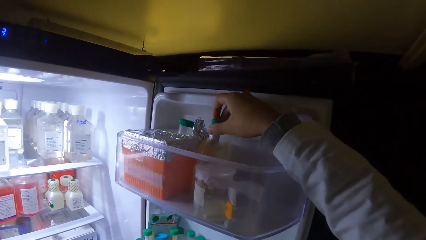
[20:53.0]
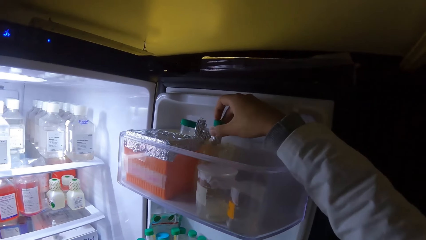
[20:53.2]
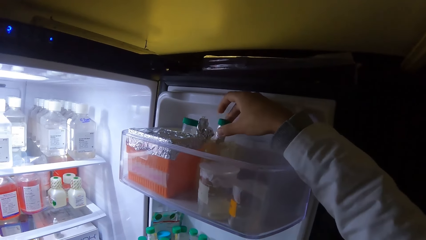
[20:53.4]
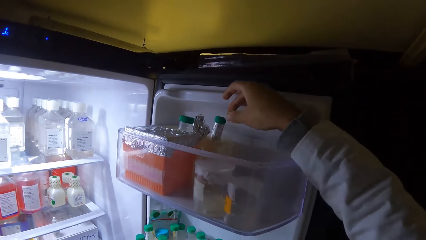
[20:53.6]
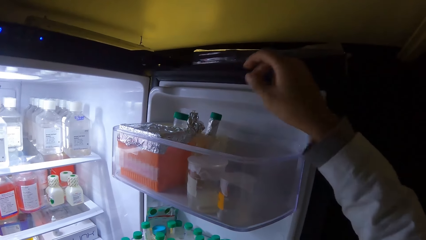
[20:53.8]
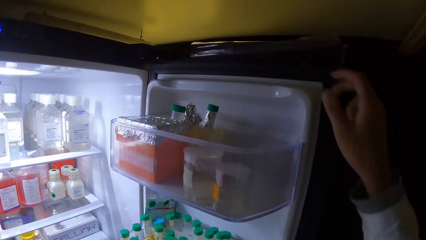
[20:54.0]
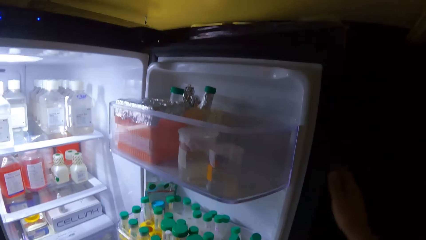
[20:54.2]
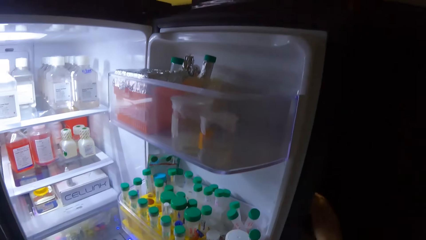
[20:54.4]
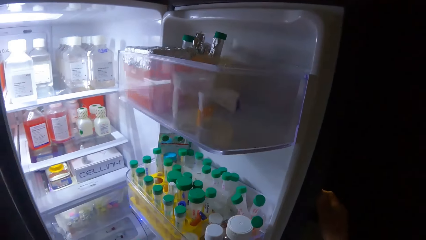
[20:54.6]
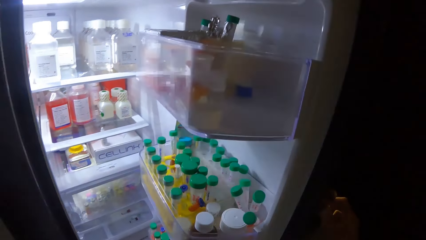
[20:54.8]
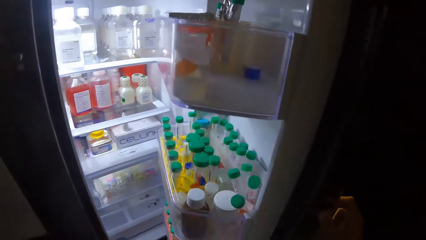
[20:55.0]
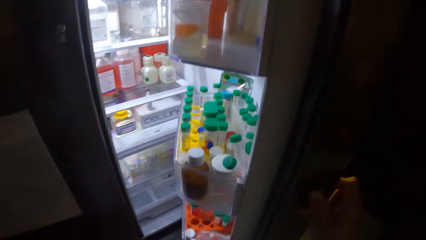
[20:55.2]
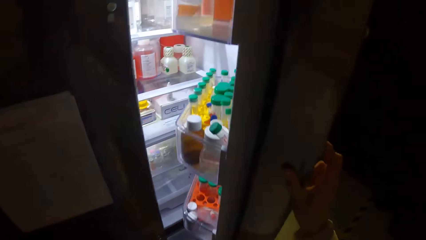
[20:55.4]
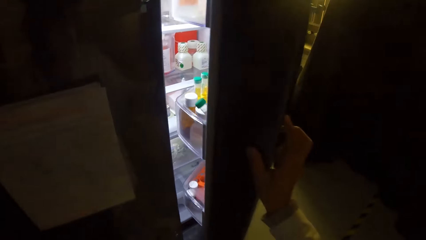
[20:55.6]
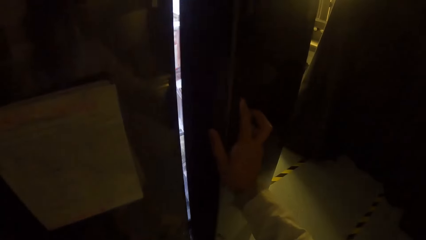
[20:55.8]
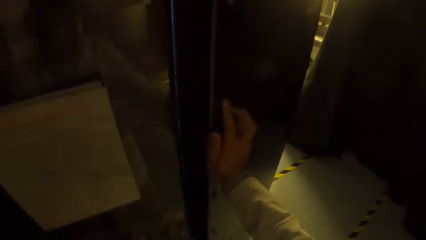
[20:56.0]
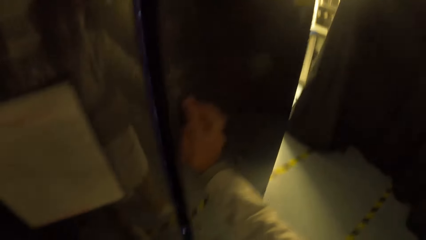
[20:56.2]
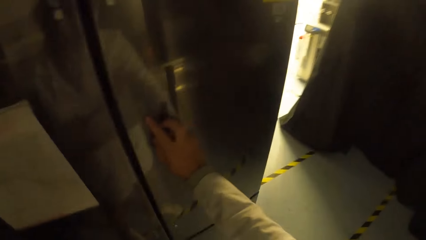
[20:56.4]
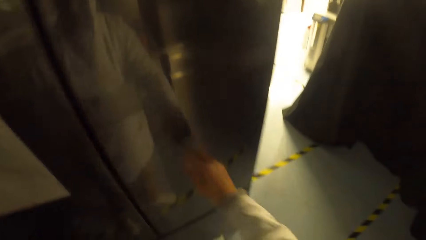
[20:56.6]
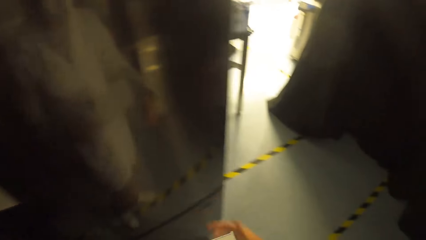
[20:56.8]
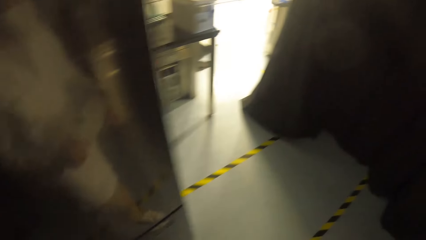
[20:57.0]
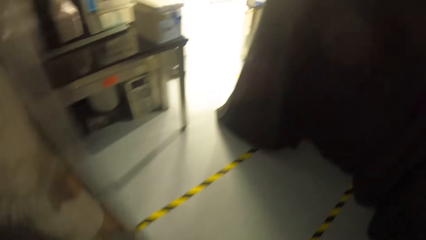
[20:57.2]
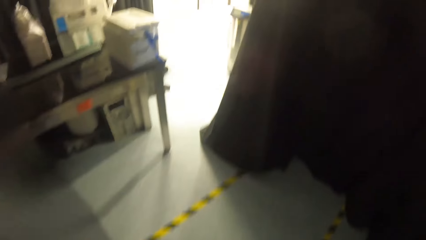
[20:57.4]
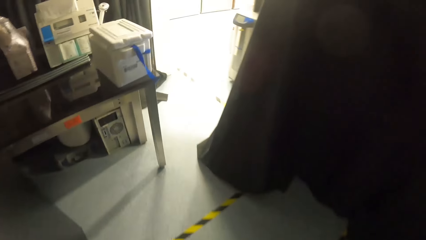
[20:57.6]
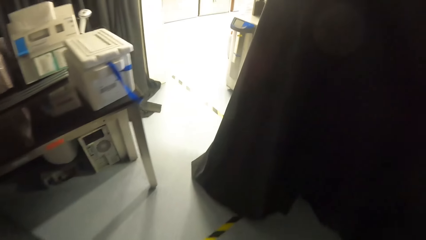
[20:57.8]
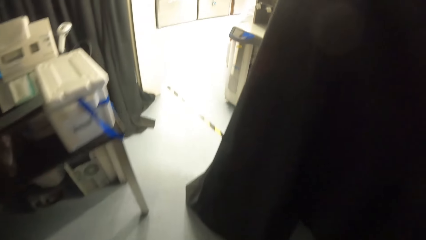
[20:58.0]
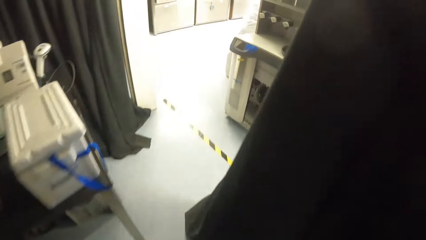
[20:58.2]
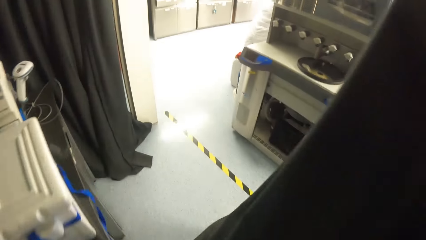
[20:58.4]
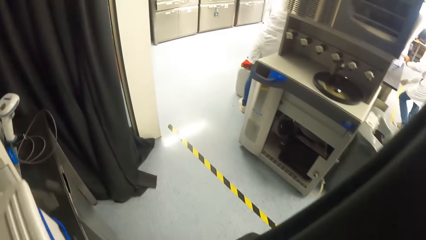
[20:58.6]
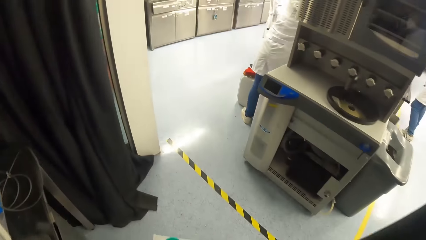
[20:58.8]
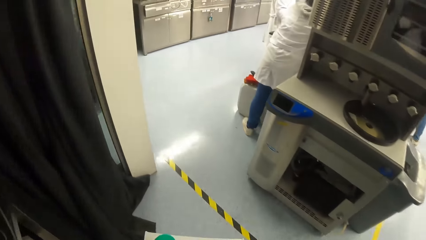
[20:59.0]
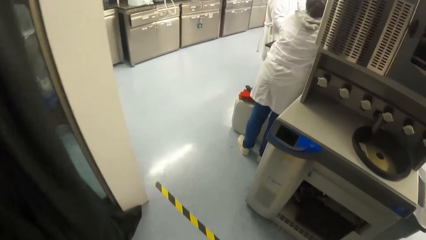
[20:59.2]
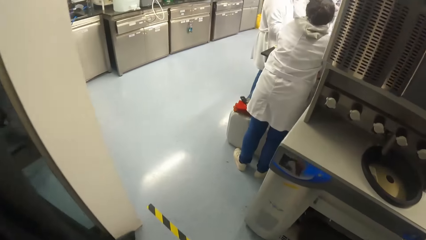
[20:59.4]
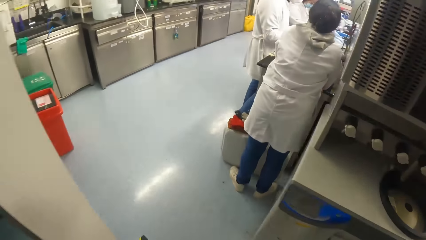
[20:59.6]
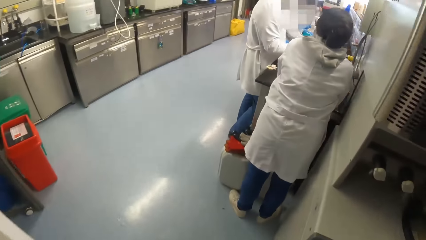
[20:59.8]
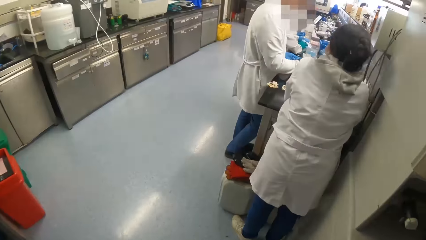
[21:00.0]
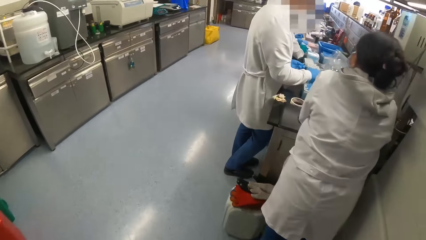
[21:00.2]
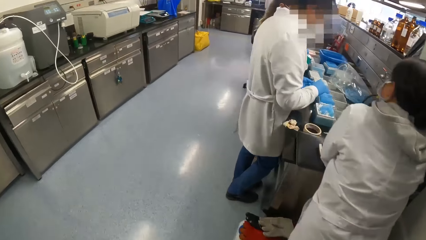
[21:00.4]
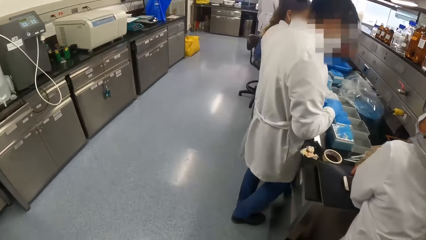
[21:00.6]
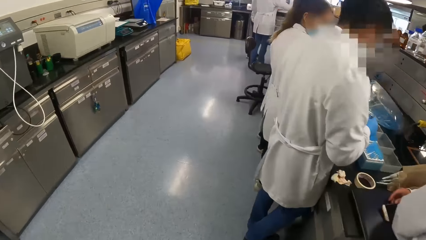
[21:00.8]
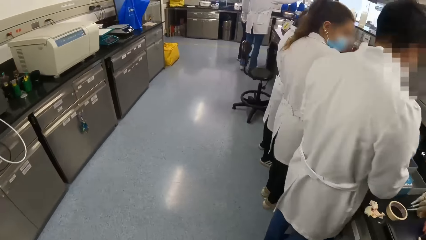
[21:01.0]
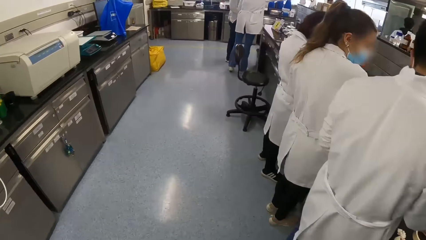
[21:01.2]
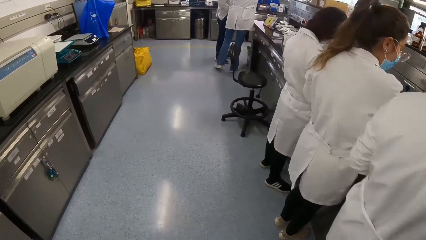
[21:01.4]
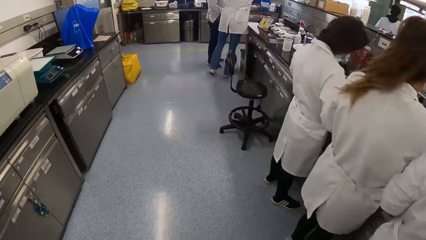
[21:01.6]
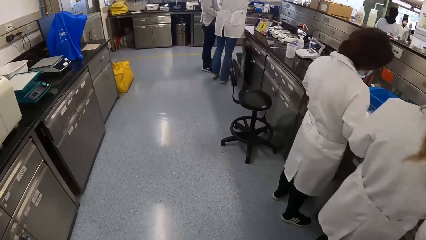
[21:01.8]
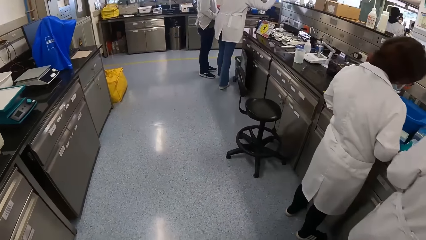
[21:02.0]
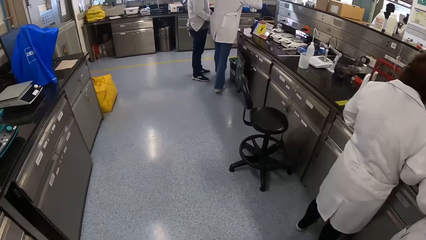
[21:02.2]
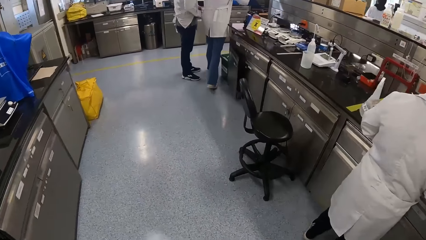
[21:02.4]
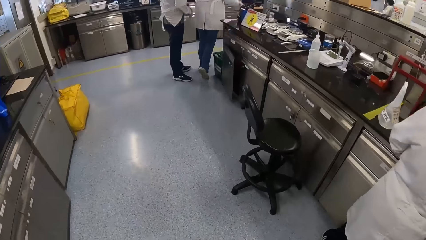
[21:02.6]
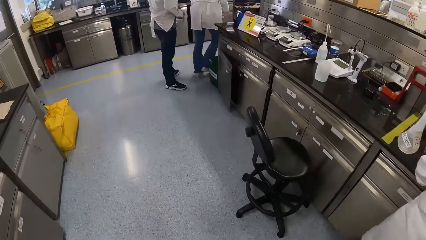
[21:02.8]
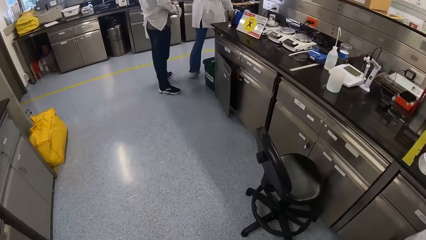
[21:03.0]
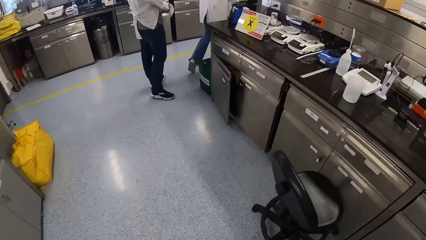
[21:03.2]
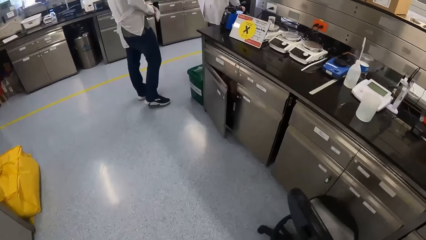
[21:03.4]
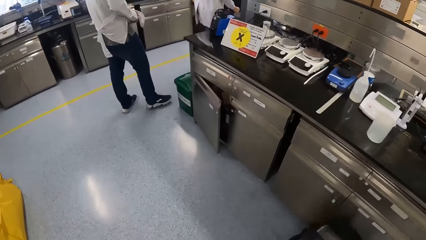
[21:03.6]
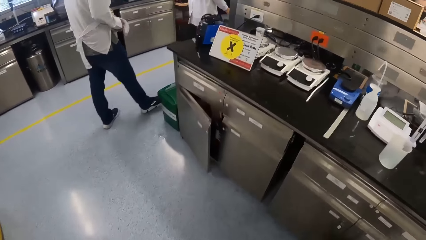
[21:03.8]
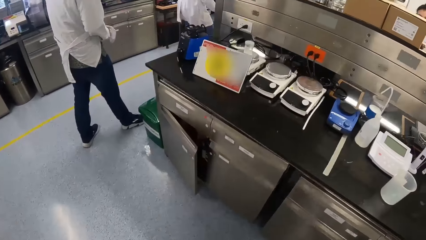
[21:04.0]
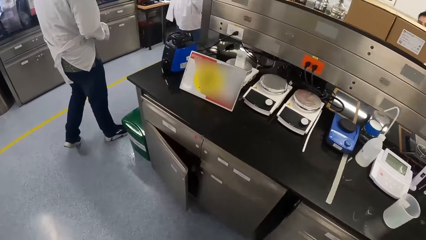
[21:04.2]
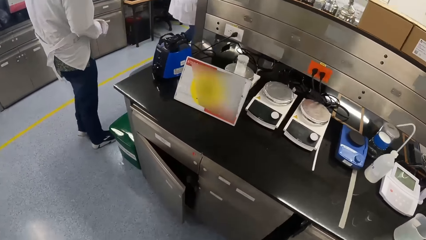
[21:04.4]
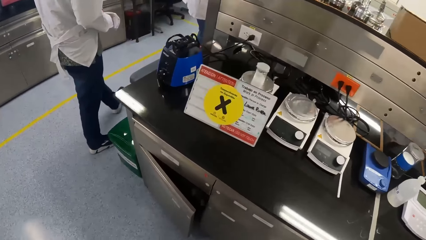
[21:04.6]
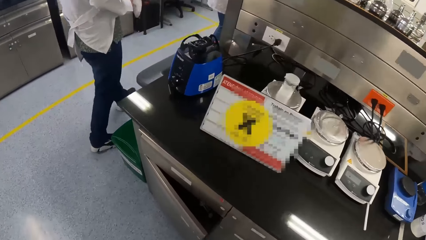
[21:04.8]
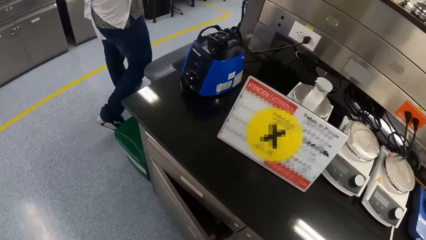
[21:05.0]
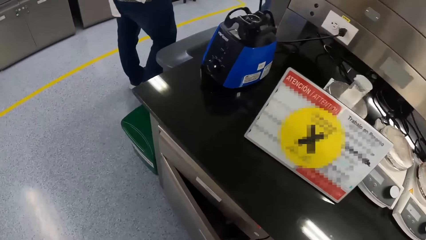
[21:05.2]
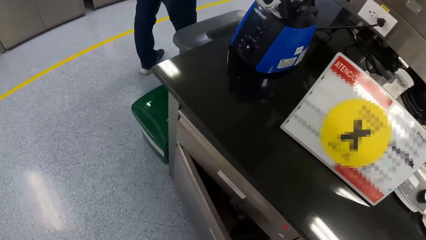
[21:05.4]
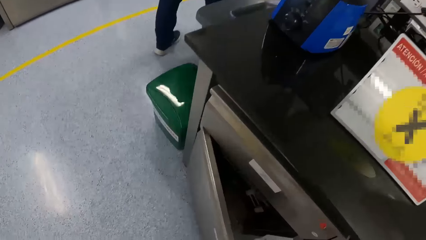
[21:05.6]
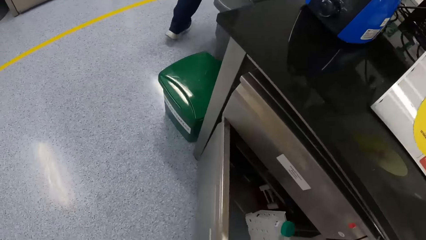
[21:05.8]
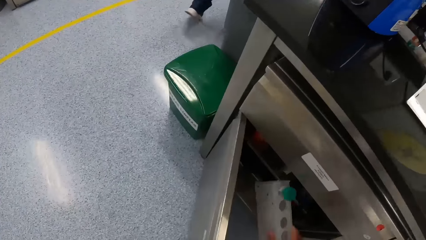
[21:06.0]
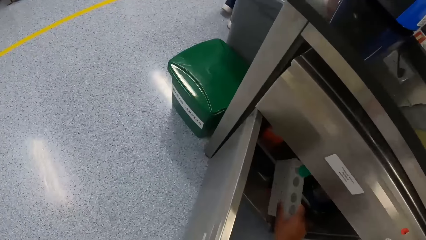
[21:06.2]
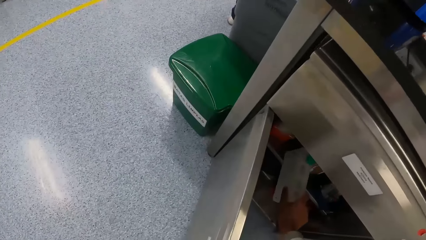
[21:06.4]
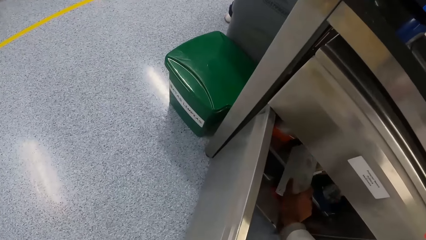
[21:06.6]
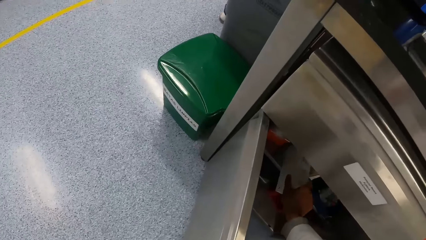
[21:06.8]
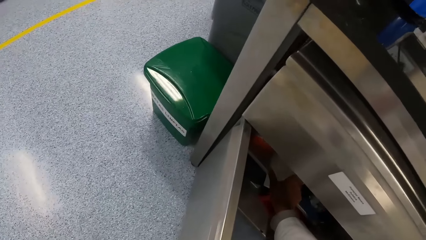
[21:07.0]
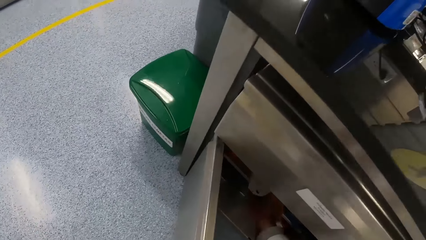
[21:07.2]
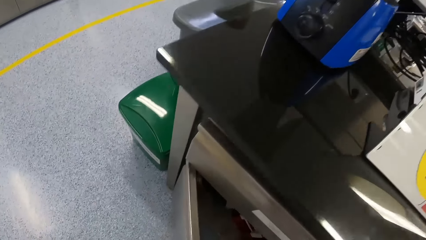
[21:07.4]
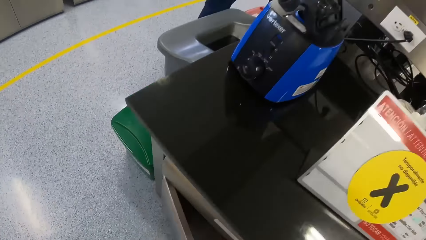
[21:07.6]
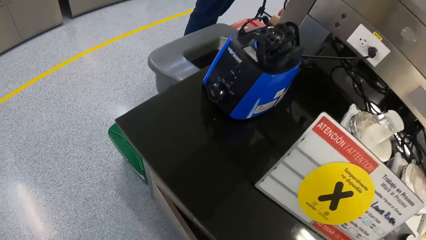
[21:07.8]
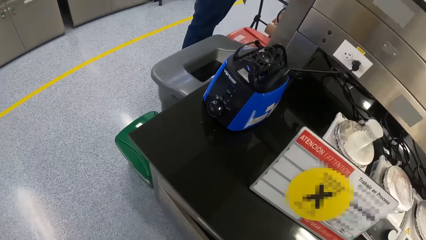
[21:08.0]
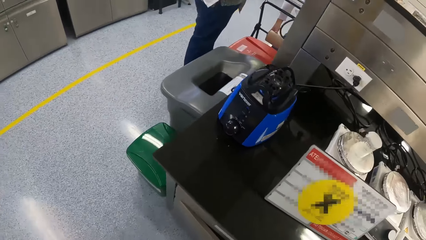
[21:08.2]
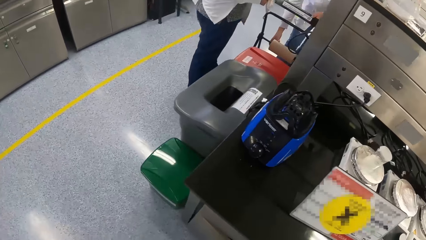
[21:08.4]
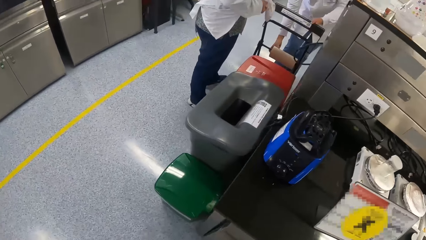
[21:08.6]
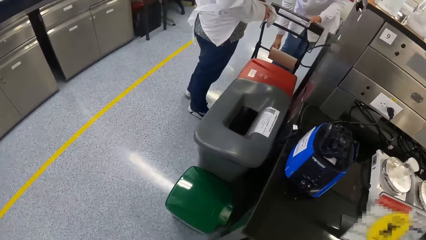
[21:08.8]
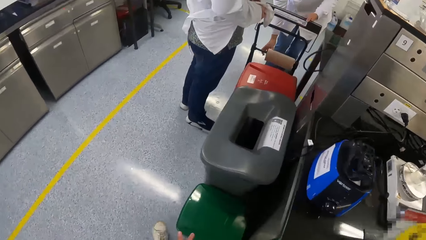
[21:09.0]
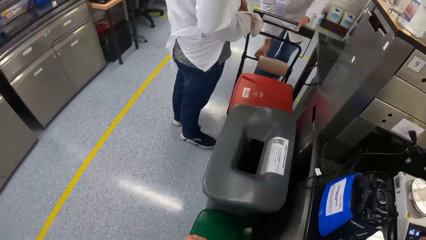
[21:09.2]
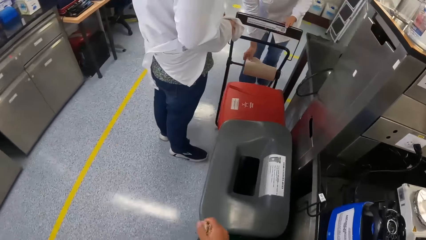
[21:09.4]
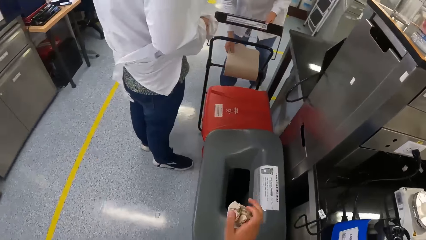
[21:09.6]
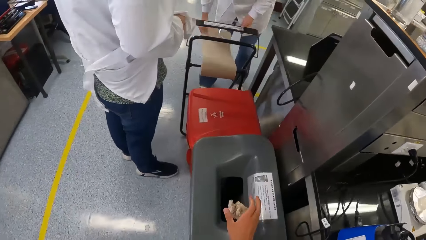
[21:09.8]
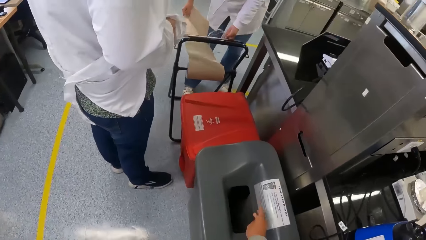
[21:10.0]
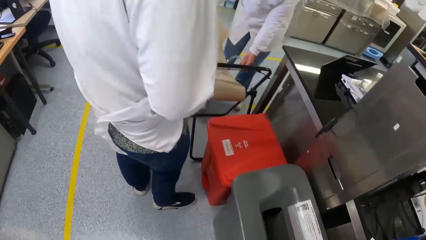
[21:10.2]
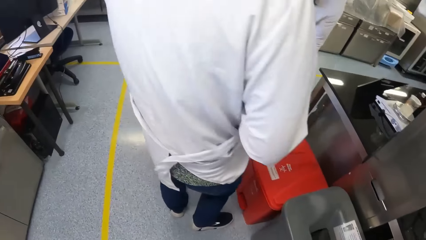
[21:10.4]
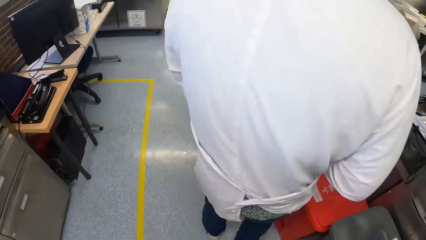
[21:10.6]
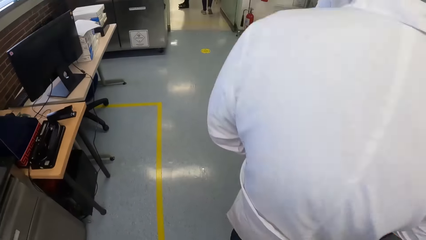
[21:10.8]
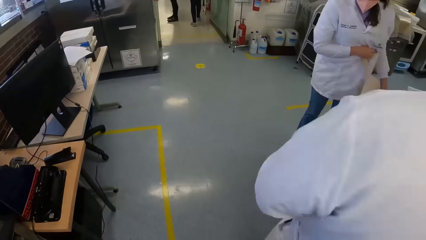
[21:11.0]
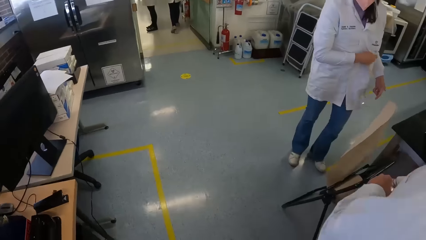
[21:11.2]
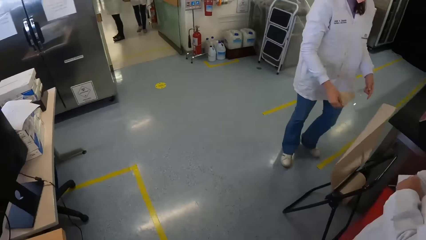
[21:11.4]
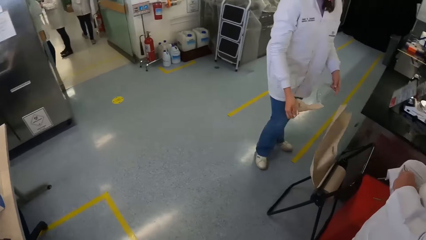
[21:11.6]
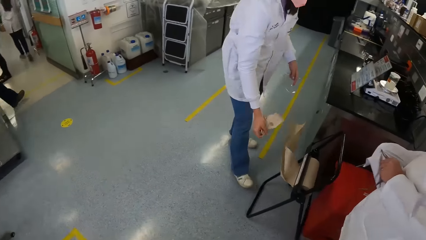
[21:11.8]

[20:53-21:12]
The camera wearer drops the test tube in the fridge with her right hand. She closes the fridge with her right hand. She walks out of the laboratory and walks into the laboratory. Two women and a man converse with another woman at the table. The camera wearer opens the cupboard with her left hand. She drops the test tube holder inside the cupboard with her right hand. She closes the cupboard with her left hand. Another man converses with another woman. The woman cuts some paper from a paper roll with her right hand. The camera wearer throws the papers into a dustbin with her right hand.
